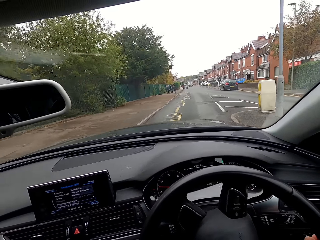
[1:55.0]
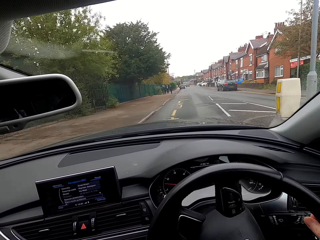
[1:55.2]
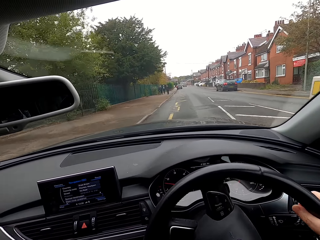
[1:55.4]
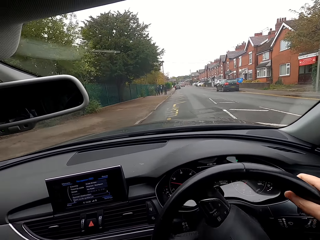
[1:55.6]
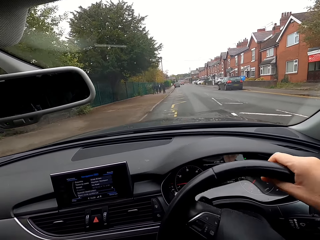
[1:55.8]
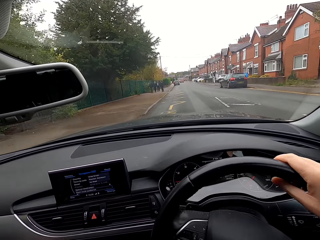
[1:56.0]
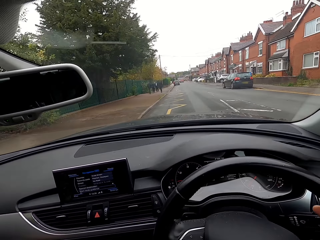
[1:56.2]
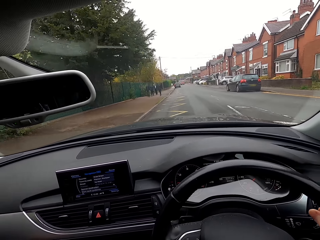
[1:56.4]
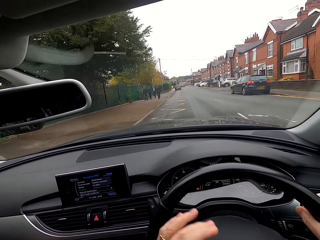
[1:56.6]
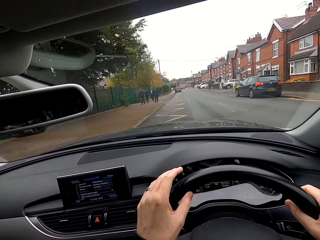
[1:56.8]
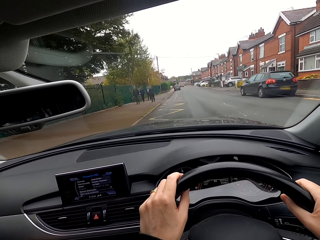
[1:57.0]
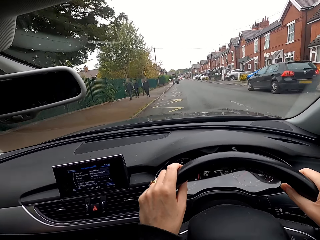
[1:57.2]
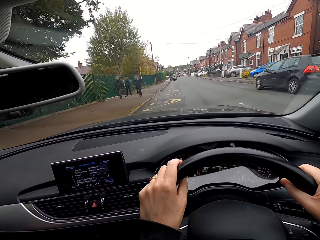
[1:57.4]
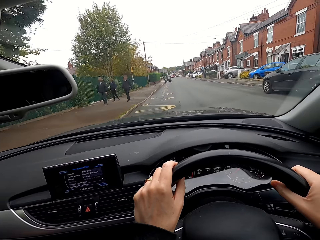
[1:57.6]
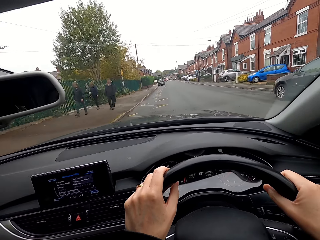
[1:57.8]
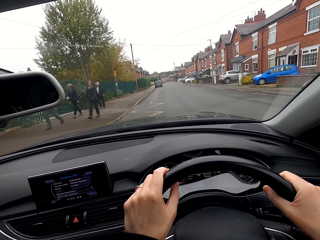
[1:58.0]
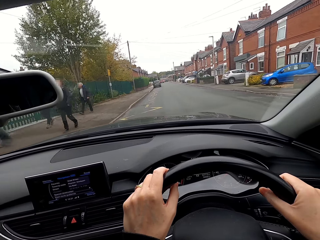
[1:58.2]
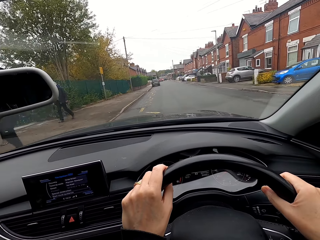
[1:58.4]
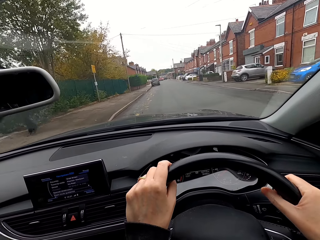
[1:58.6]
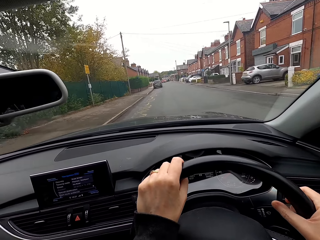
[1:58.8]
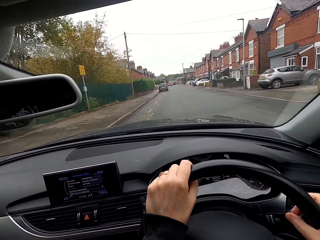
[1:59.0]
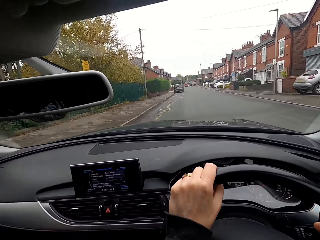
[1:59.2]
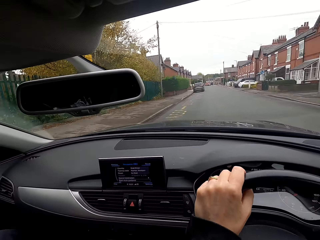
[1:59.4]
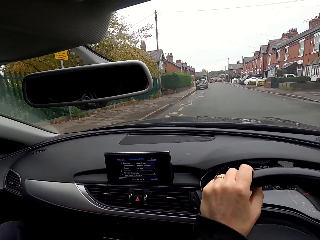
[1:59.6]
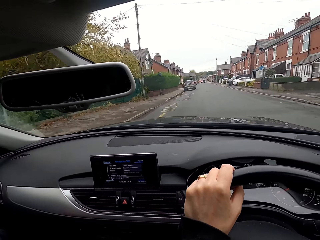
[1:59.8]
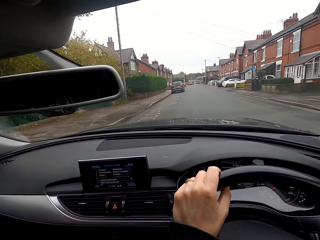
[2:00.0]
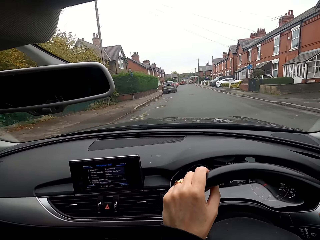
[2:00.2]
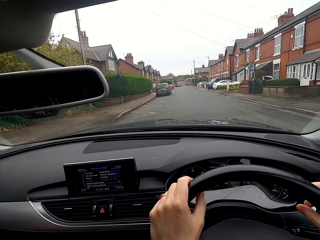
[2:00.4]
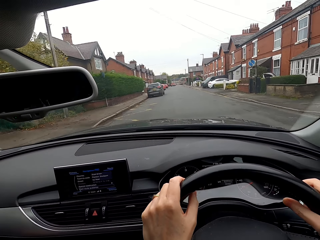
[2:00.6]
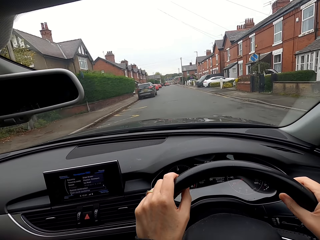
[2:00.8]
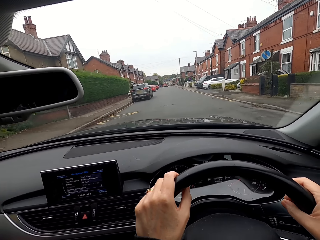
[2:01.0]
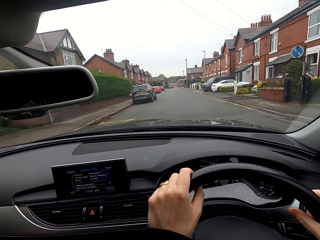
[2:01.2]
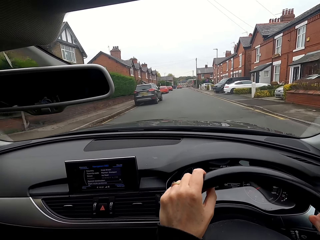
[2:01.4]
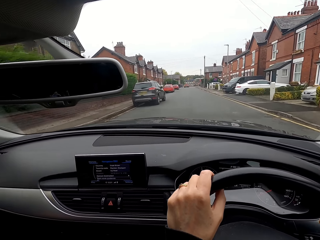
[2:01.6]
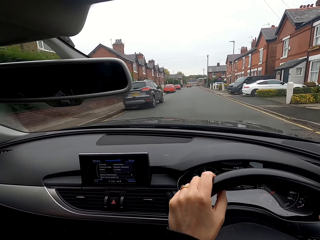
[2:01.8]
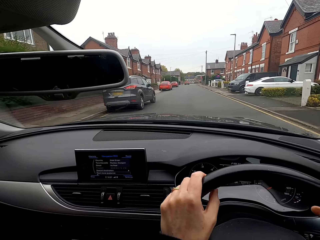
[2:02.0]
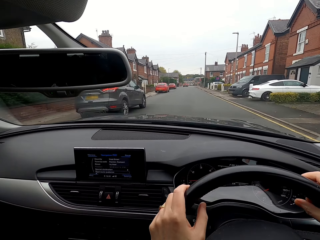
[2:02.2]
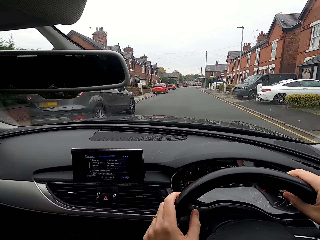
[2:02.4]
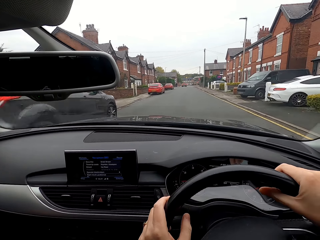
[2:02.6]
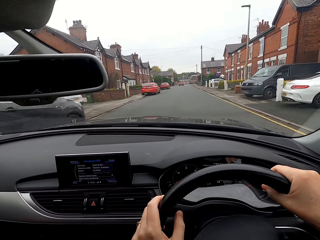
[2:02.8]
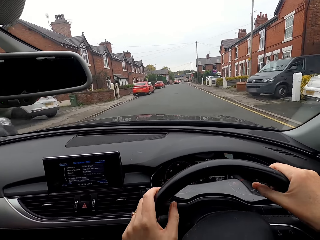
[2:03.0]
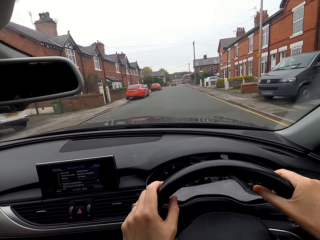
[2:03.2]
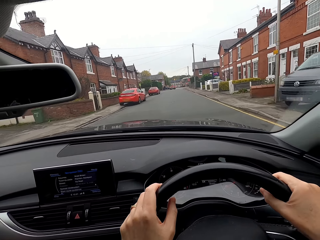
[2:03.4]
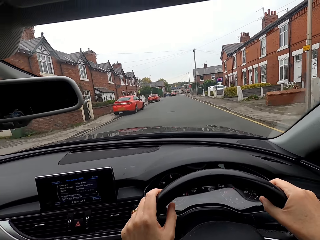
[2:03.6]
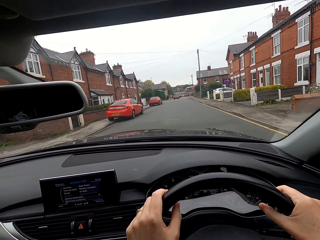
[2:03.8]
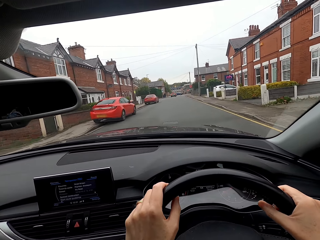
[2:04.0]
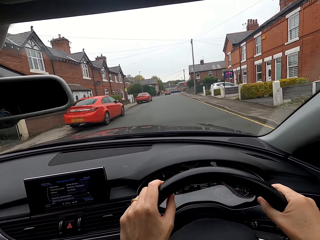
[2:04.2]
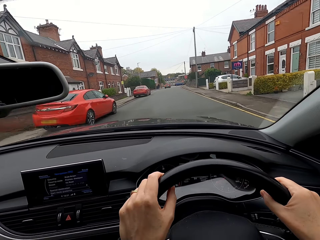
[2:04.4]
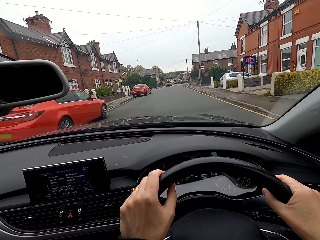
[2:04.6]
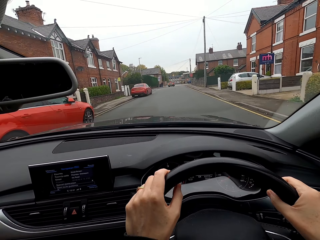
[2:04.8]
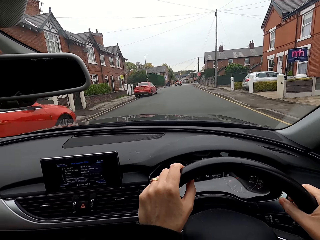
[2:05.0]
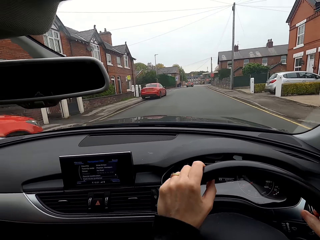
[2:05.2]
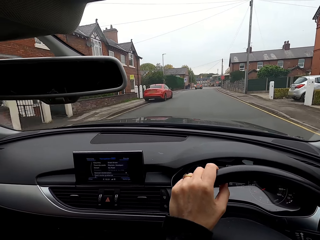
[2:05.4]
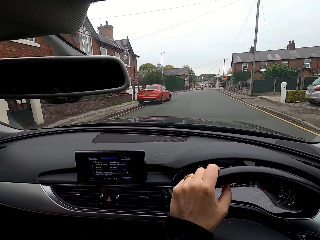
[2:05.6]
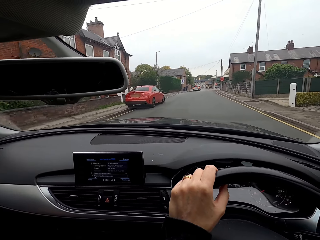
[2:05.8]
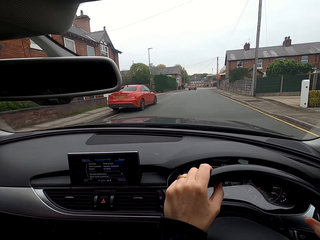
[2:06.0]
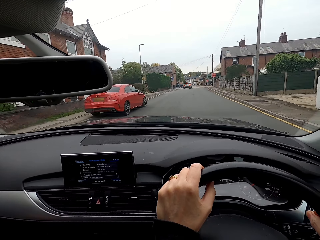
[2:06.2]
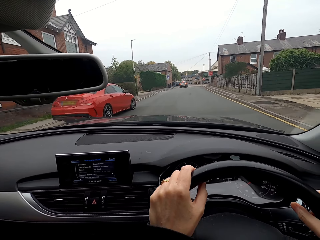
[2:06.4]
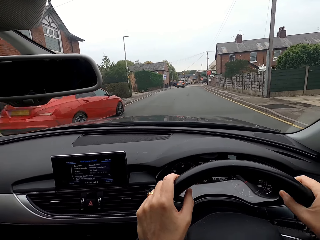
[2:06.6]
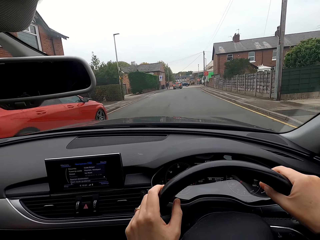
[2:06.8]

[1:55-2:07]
The camera wearer drives the car.

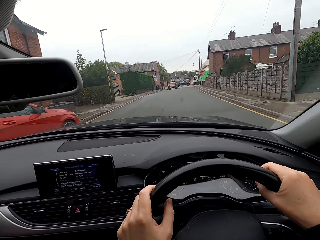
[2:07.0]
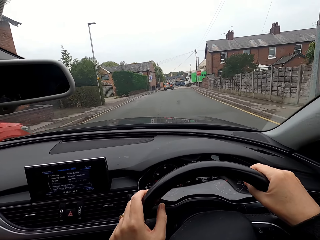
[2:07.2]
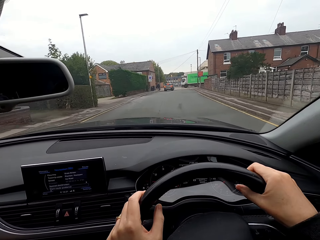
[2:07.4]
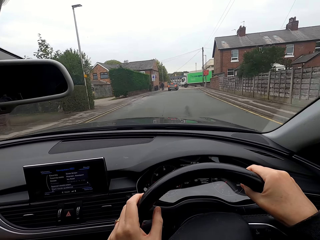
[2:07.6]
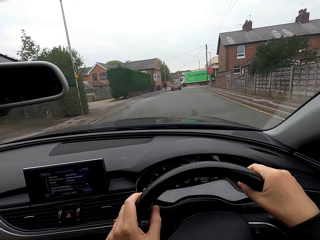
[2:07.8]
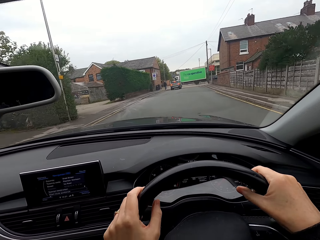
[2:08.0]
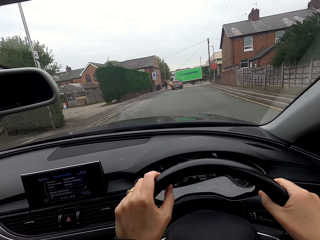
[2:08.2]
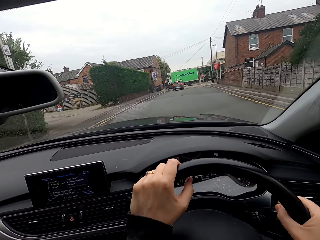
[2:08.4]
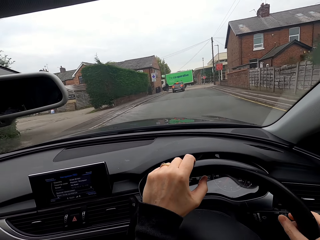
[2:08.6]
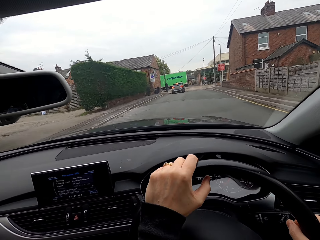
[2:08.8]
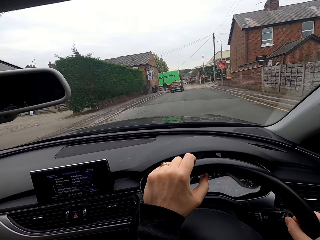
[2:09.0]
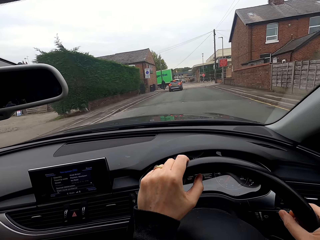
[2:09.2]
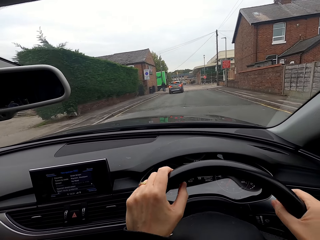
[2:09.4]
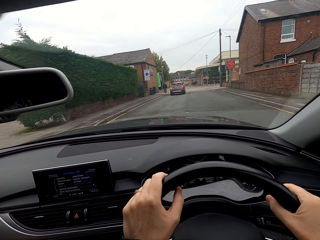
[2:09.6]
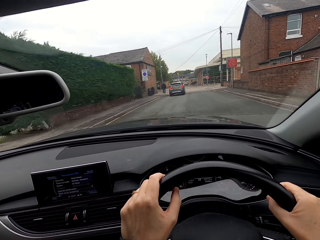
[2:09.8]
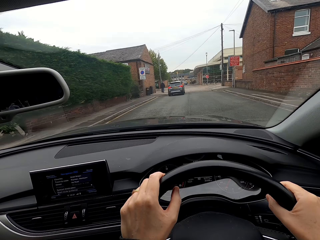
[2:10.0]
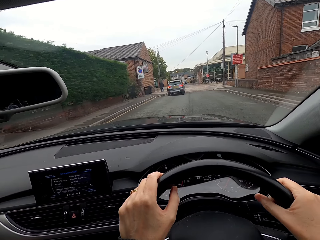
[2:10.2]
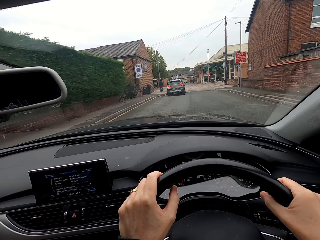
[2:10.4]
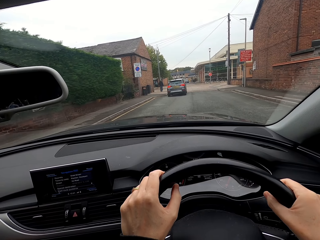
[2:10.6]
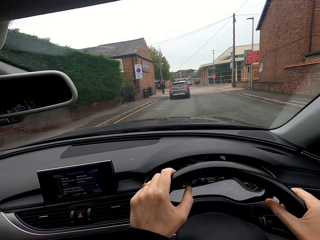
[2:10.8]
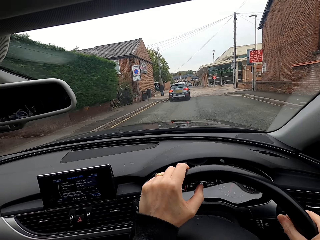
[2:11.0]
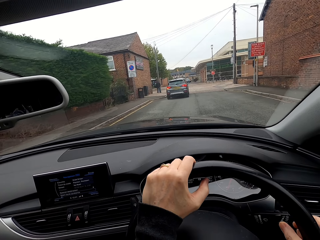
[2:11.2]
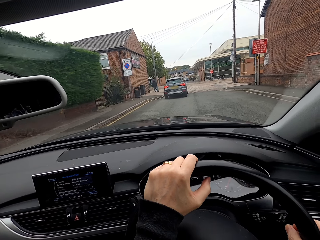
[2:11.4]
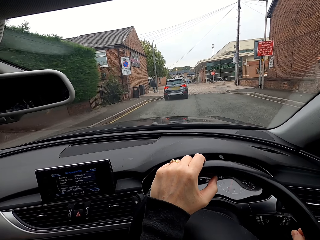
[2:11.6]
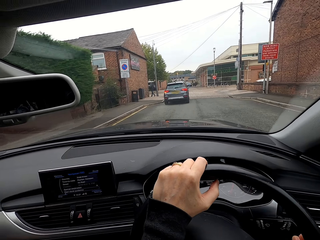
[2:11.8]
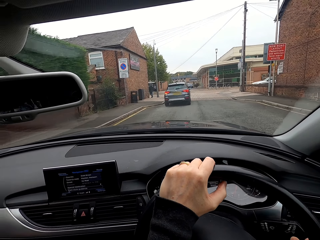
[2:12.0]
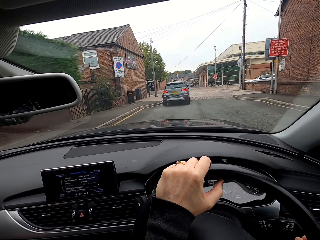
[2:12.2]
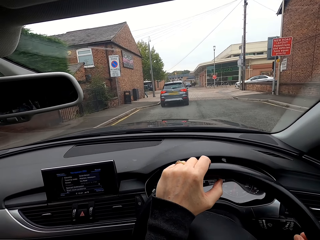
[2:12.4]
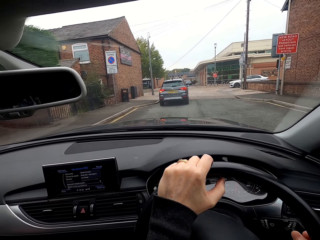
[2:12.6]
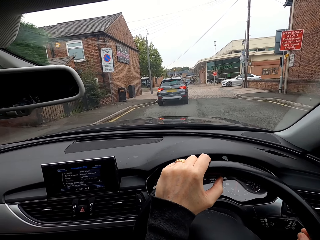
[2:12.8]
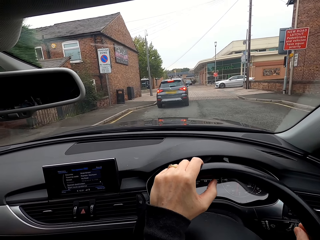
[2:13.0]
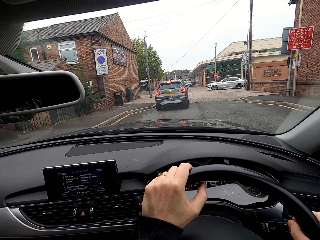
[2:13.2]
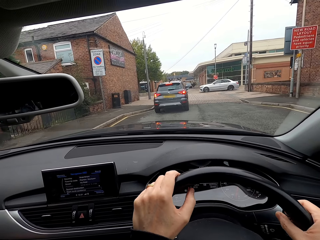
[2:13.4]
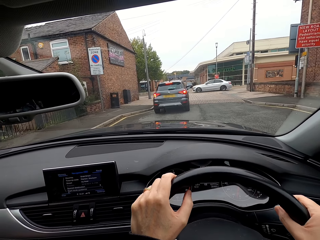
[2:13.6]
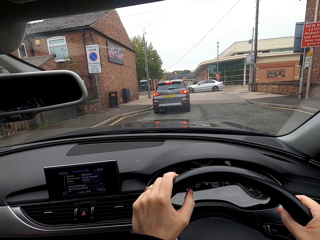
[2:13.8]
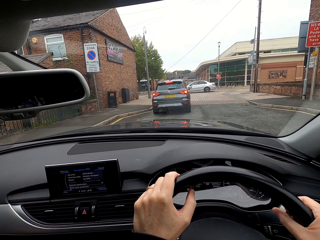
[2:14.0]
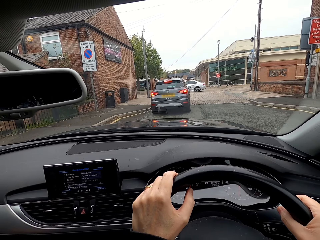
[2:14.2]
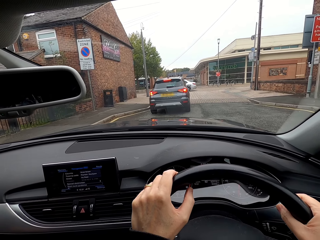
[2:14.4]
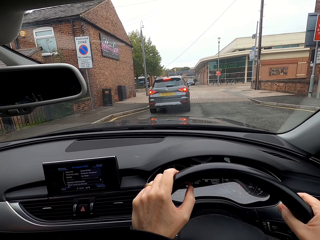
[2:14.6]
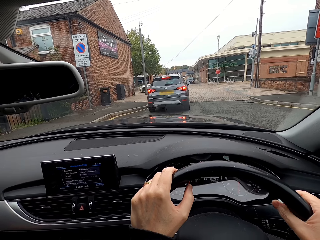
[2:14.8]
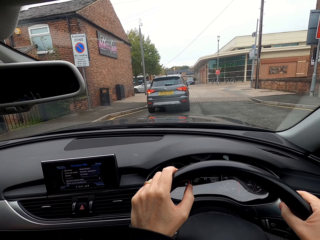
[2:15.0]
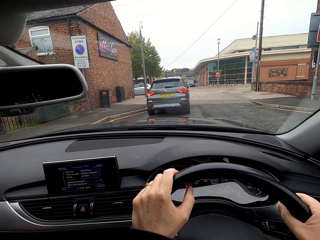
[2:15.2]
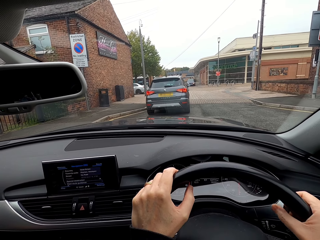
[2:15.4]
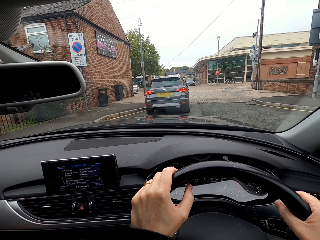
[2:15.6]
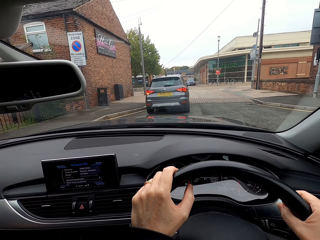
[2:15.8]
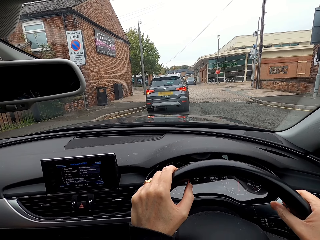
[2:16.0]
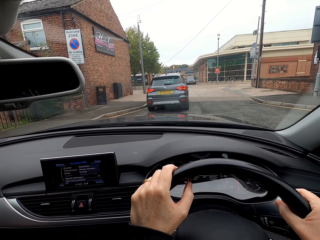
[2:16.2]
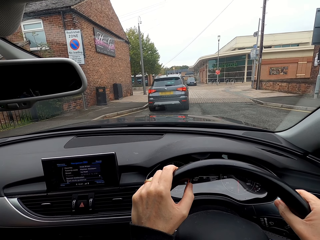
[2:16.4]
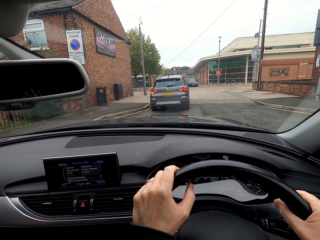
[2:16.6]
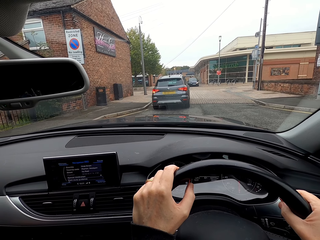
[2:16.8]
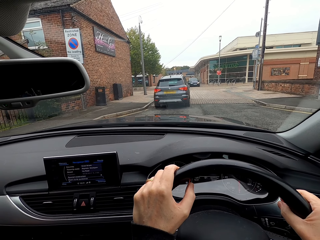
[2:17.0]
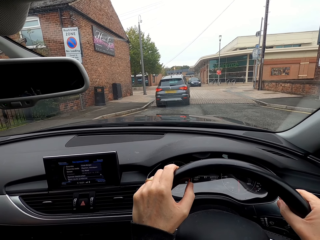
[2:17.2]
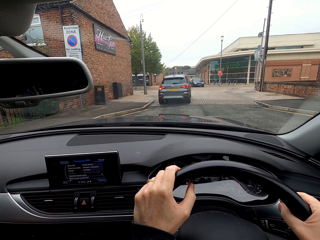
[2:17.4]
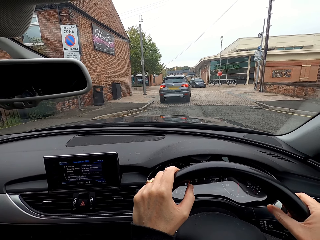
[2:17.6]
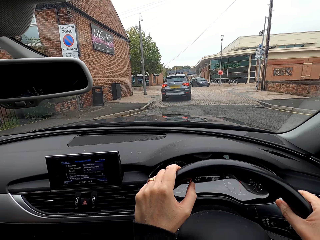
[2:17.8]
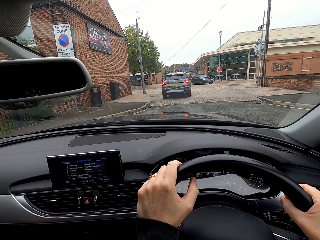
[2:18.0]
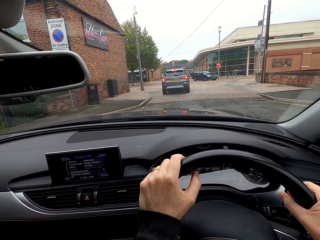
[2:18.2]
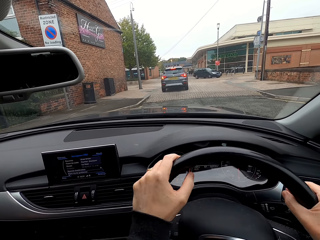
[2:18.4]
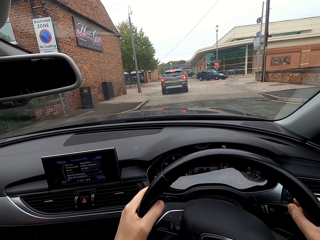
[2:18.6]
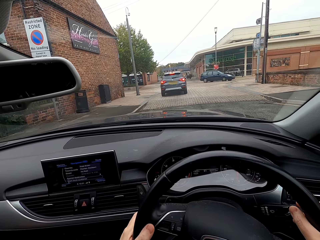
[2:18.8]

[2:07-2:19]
The camera wearer stops the car.
